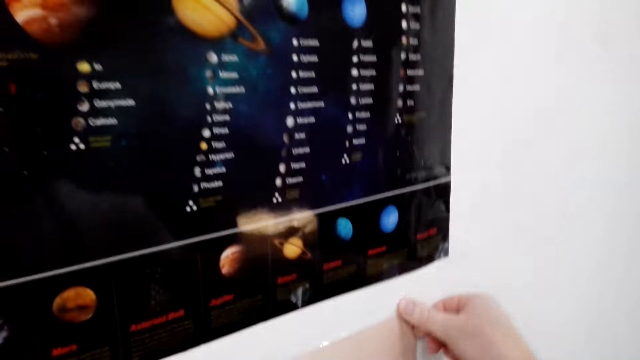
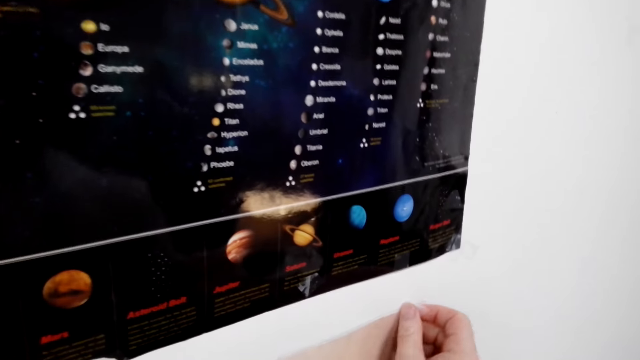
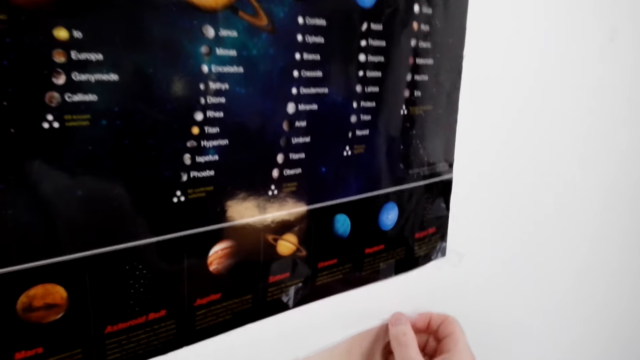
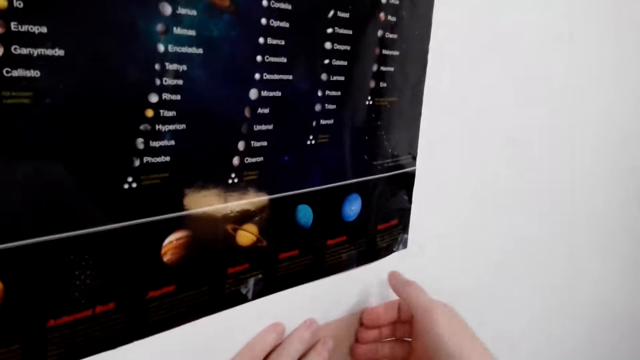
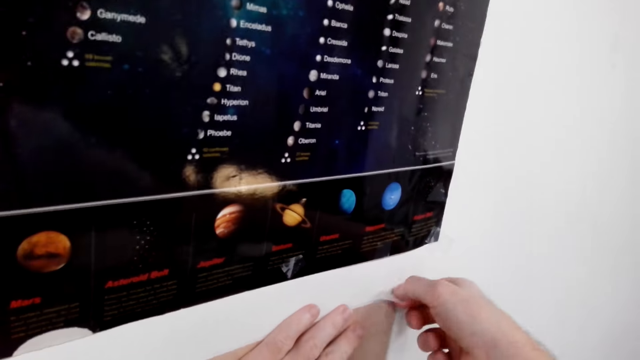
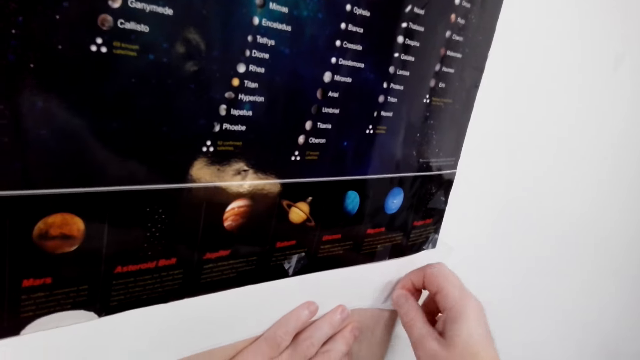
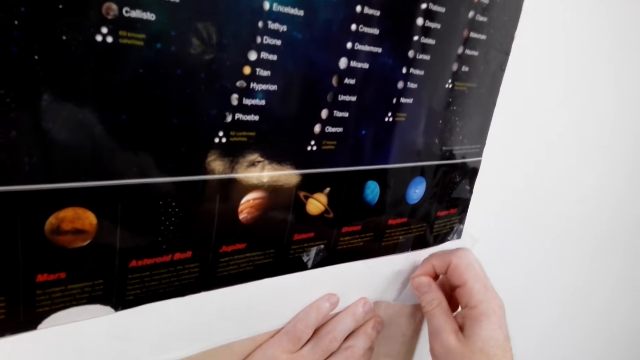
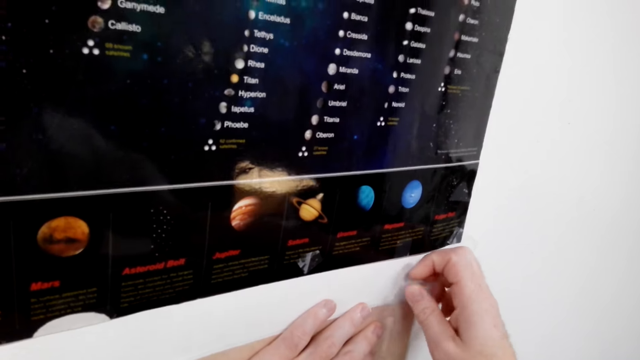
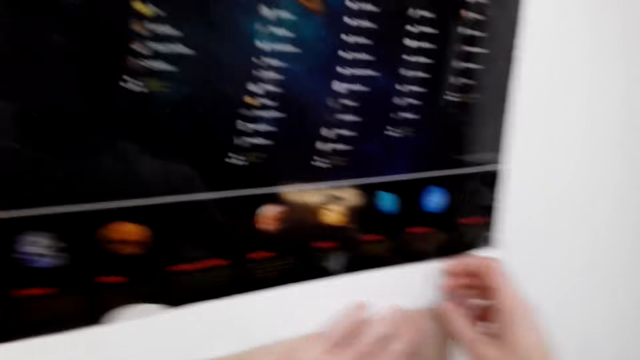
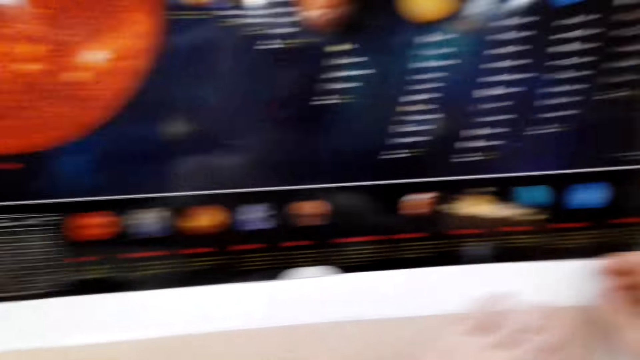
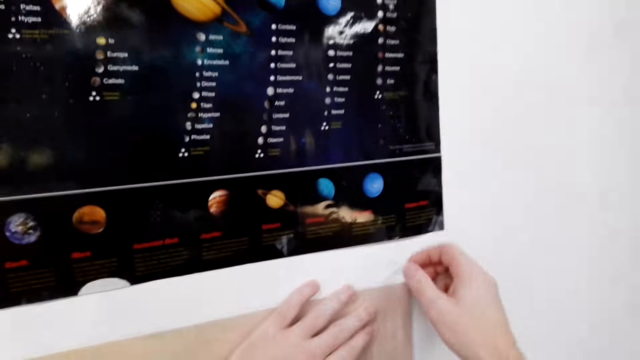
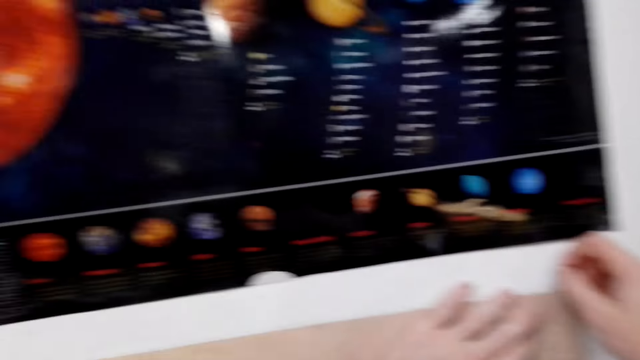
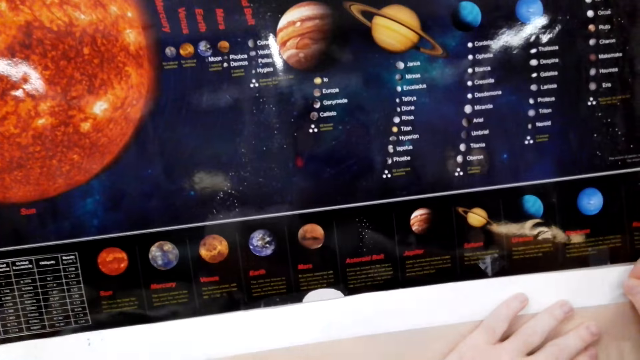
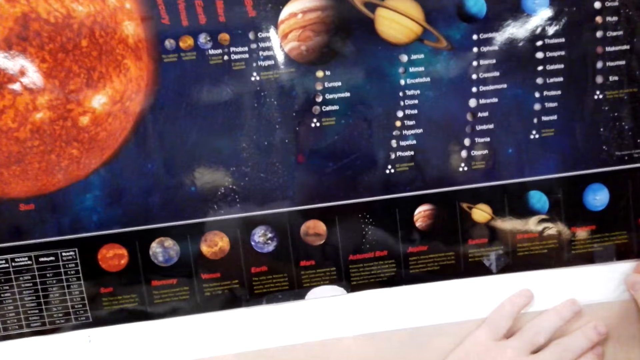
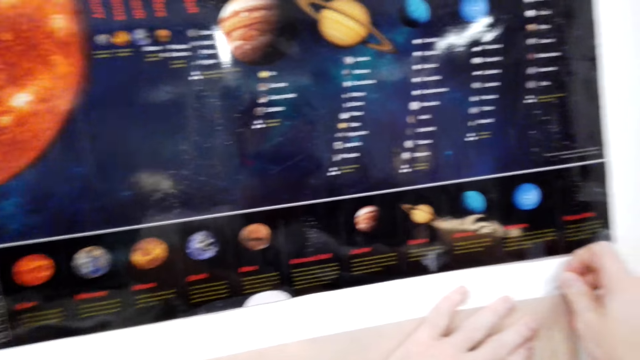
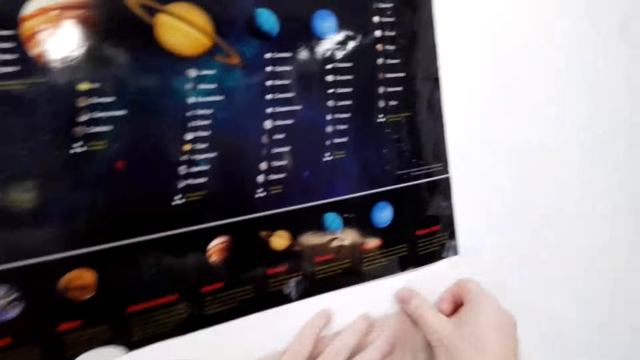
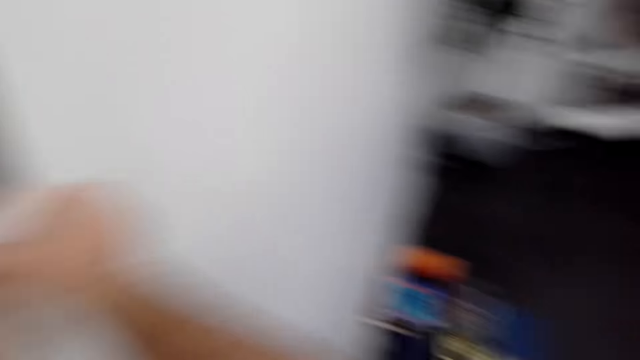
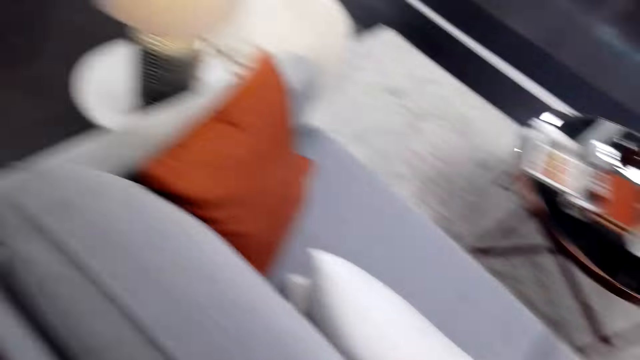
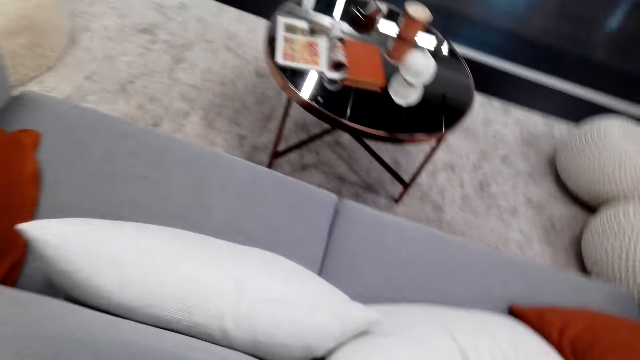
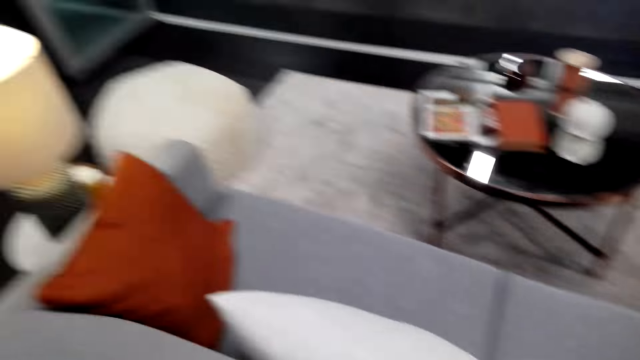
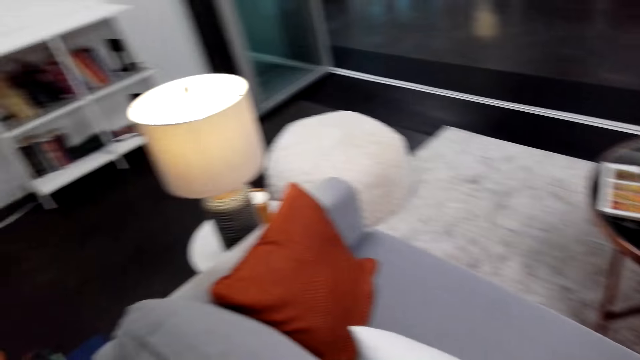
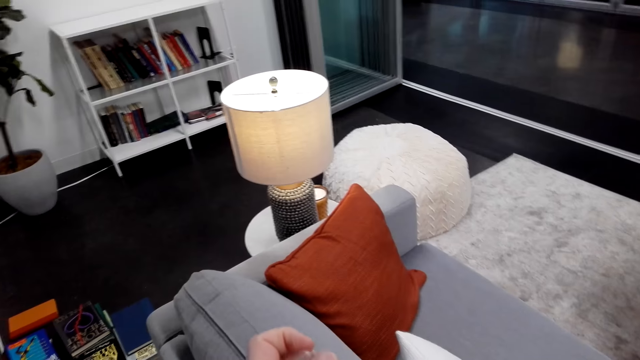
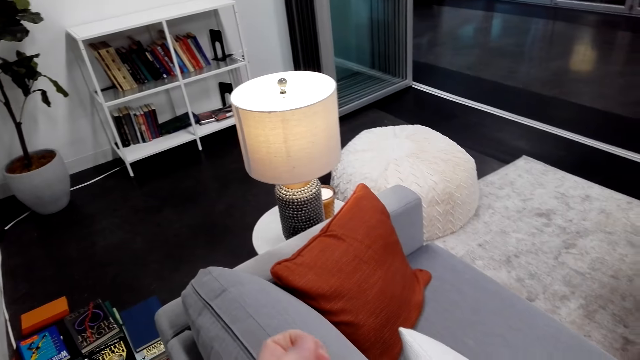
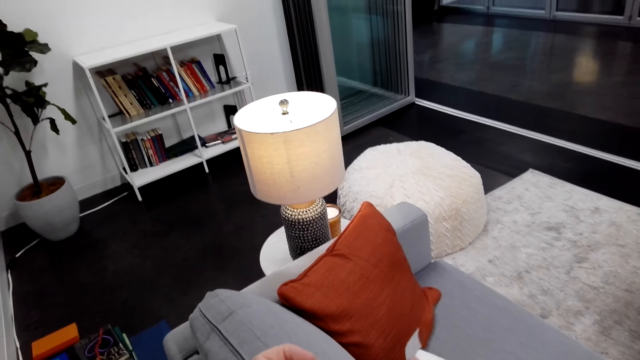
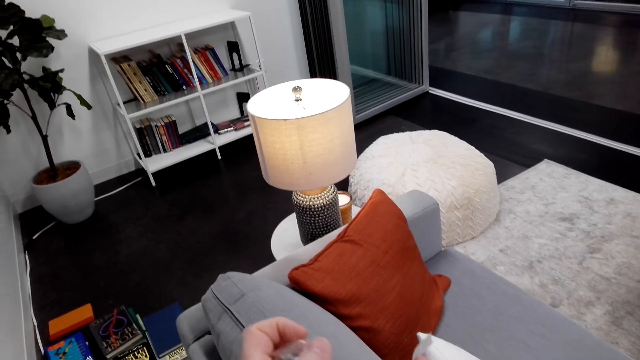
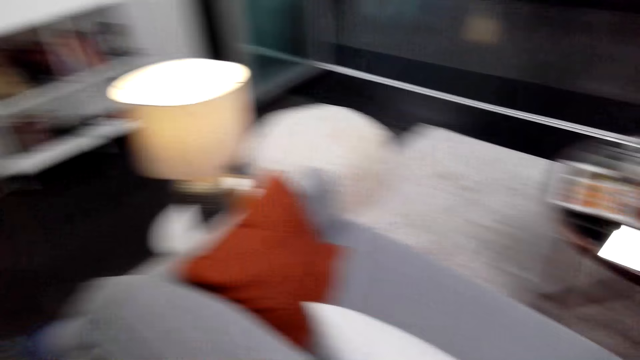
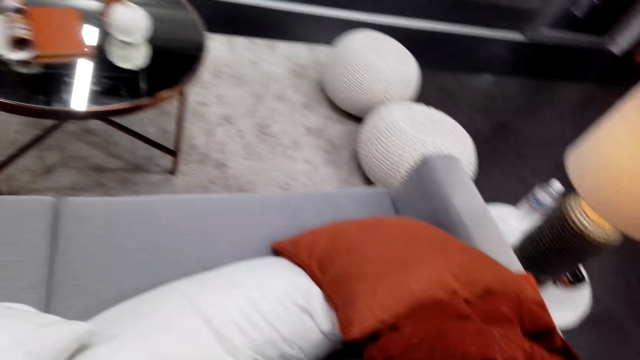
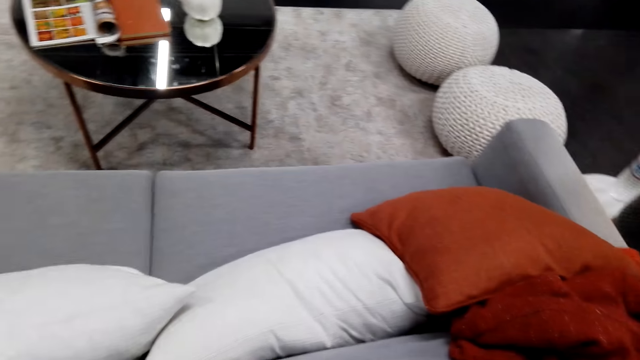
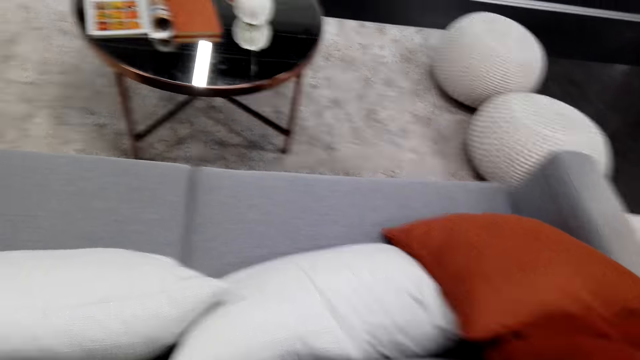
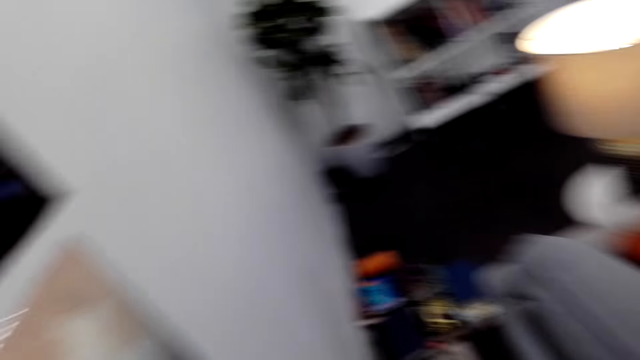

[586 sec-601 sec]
The camera wearer fixes the wallpaper. They look around the room. They hold a sellotape. They look around.

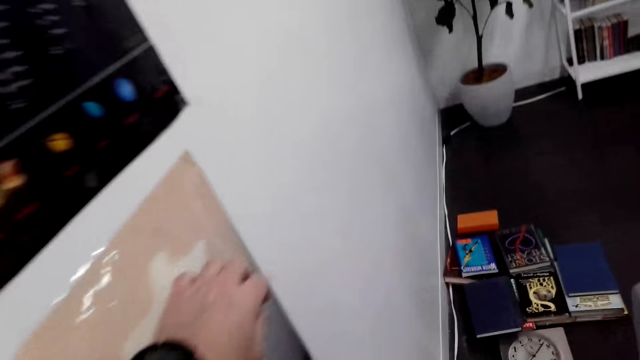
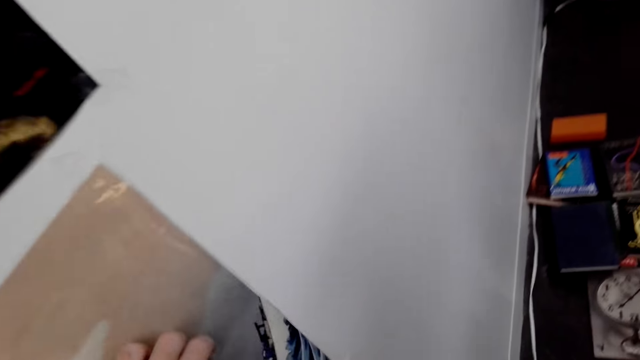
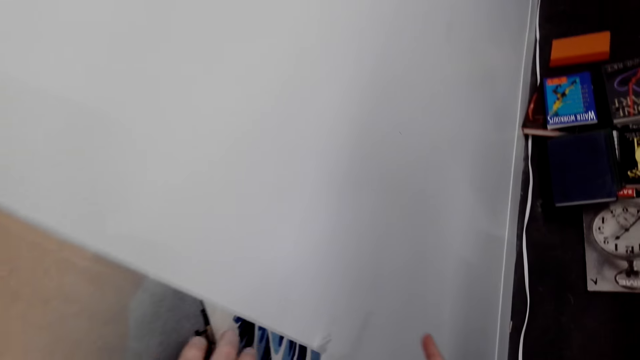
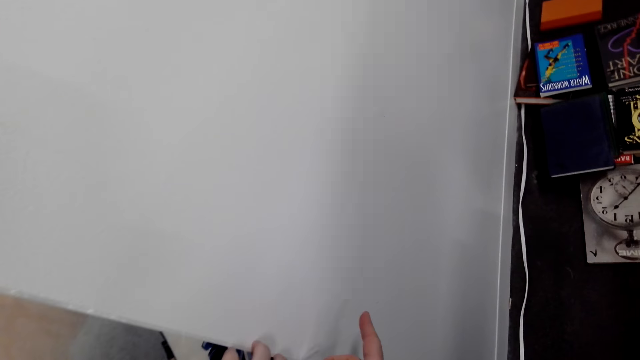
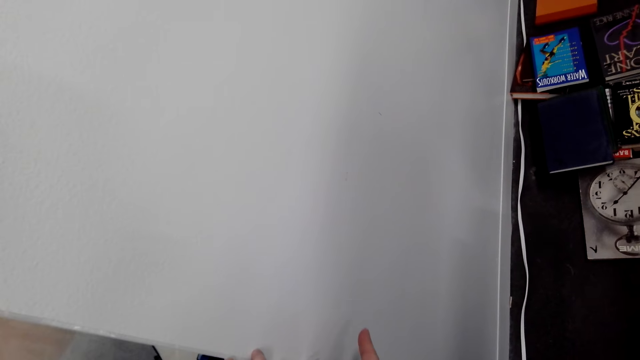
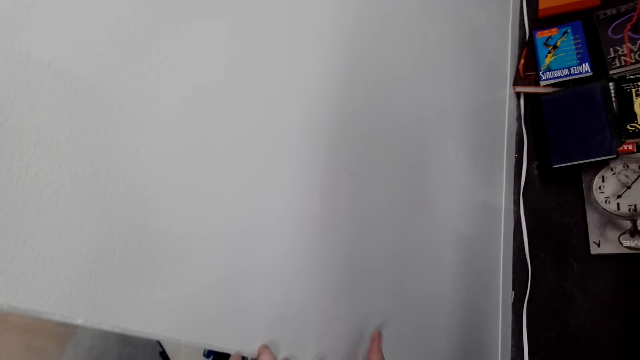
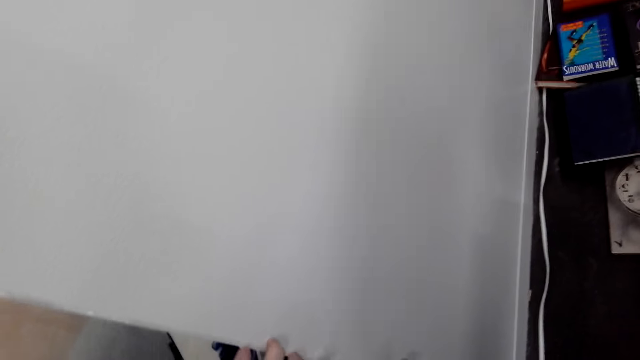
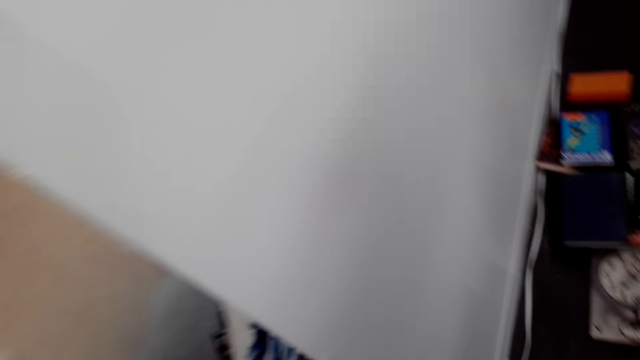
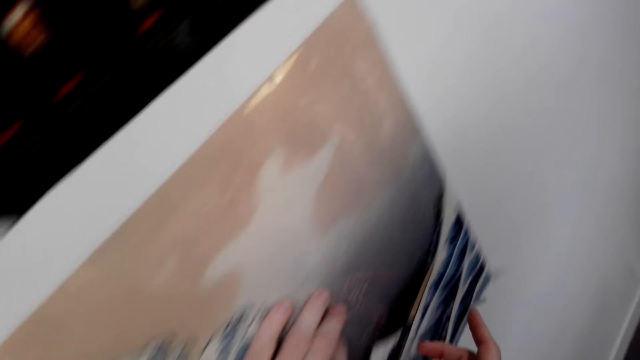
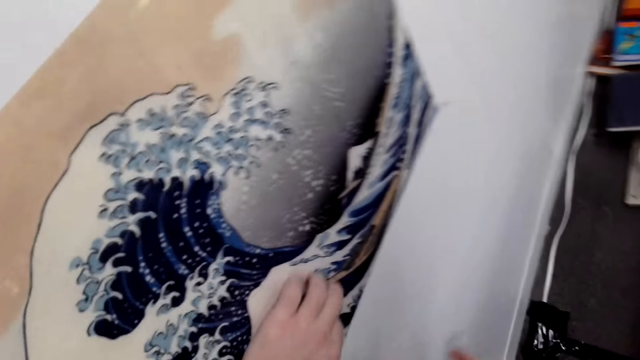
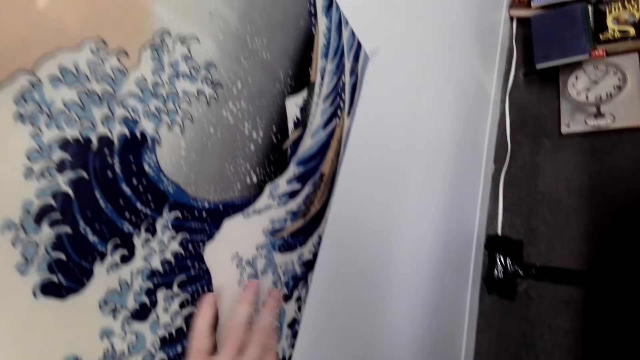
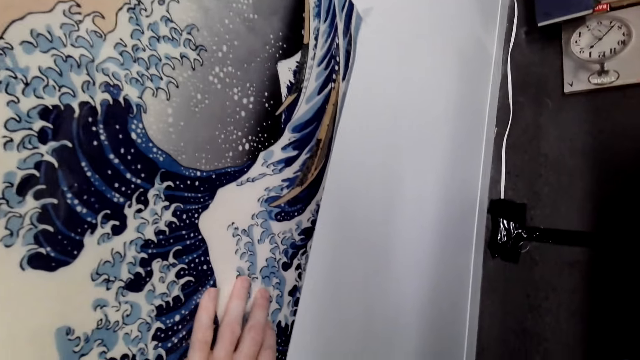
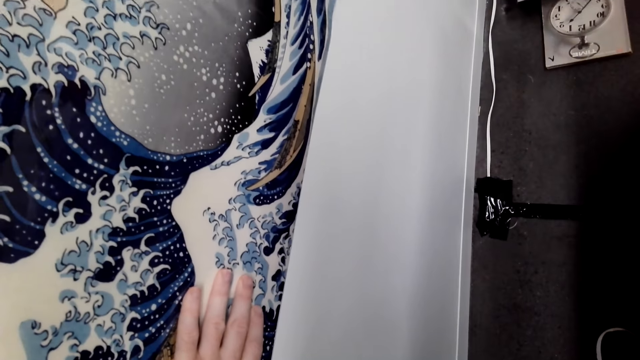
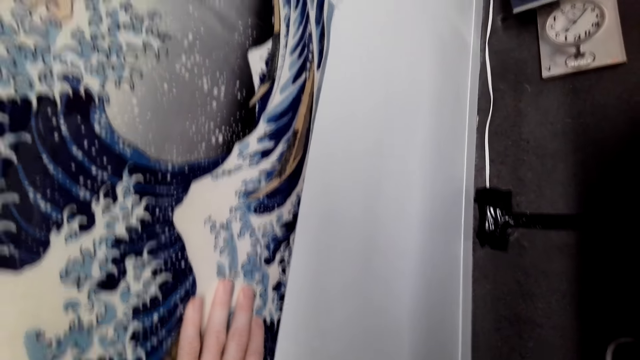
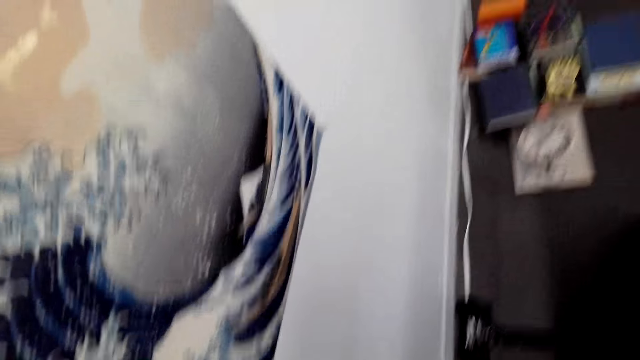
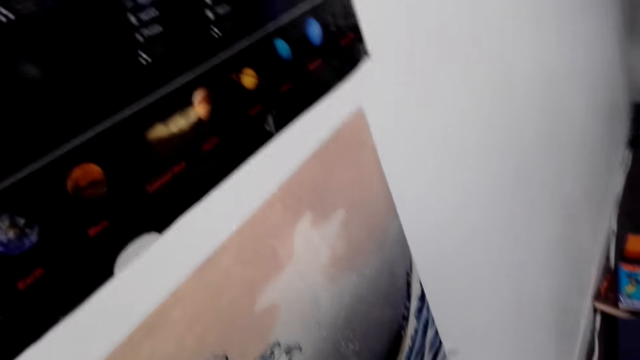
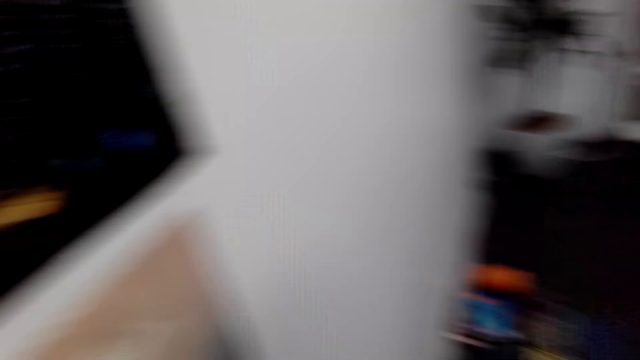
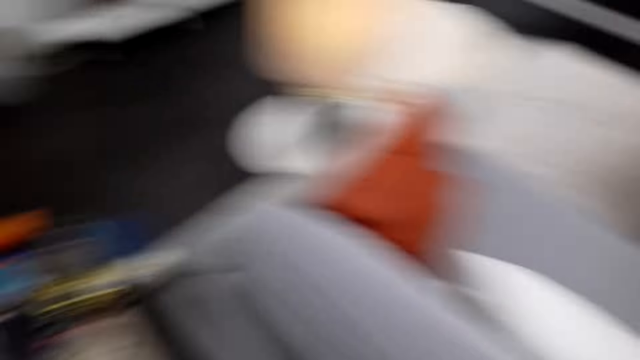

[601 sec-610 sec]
The camera wearer holds a paper on the wall. They fix the wallpaper. They stick the paper on the wall with a sellotape. They hold the paper on the wall. They look around.
